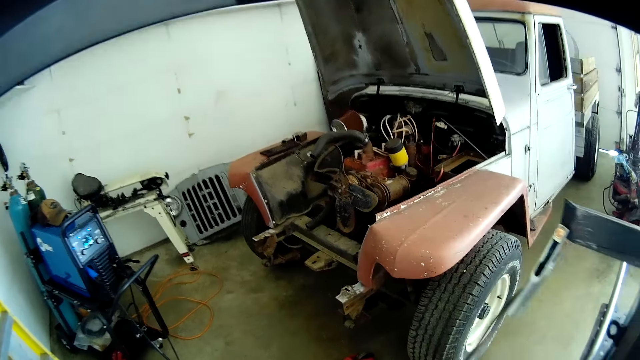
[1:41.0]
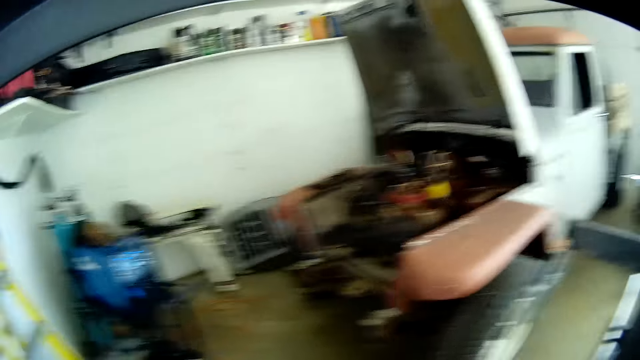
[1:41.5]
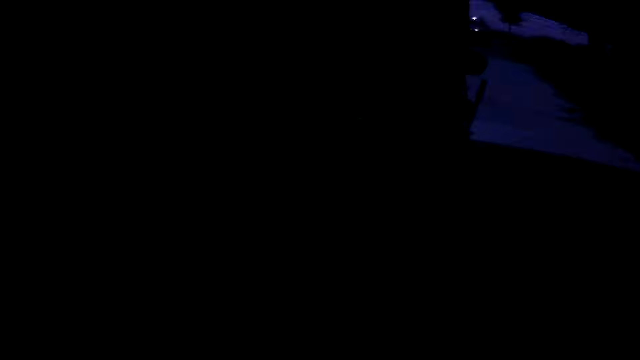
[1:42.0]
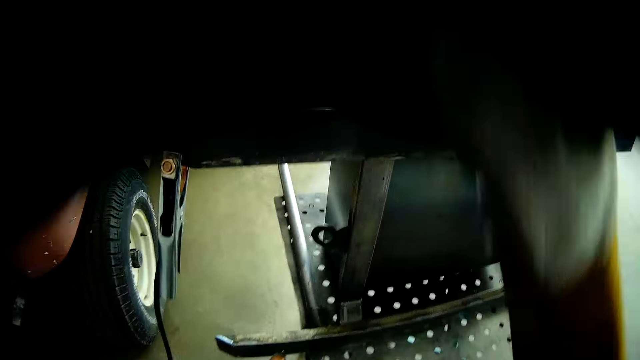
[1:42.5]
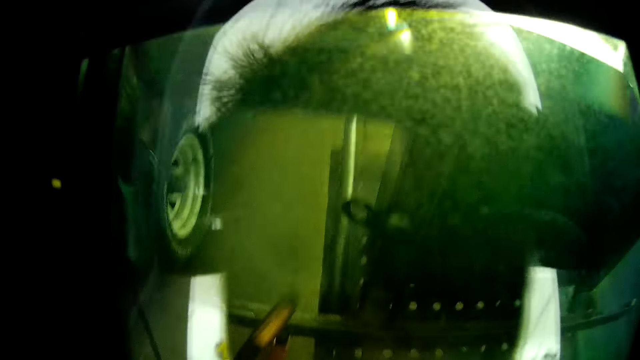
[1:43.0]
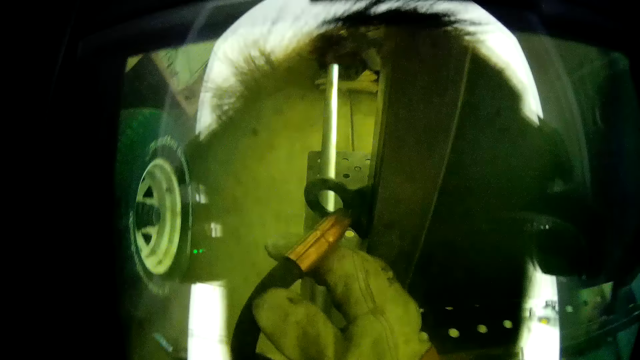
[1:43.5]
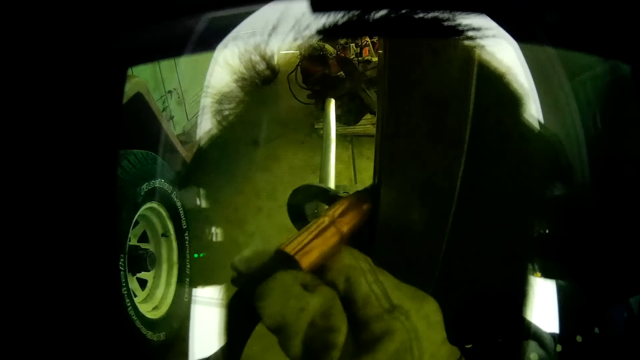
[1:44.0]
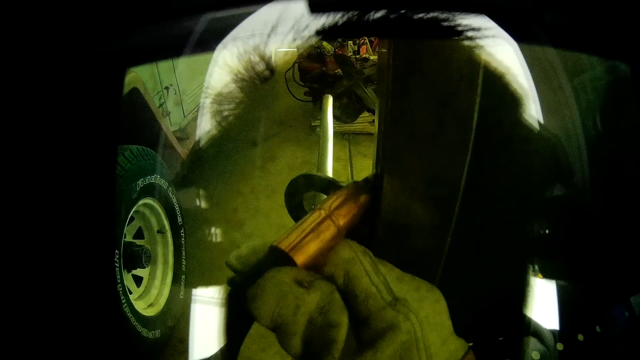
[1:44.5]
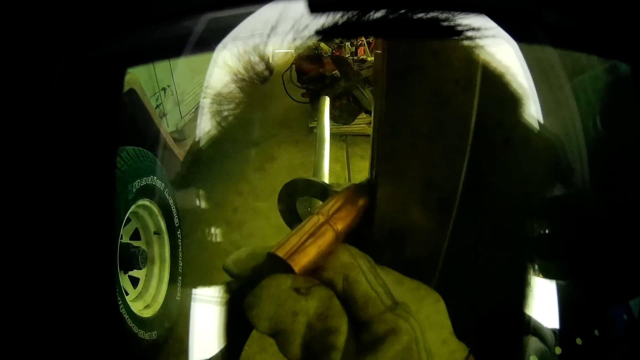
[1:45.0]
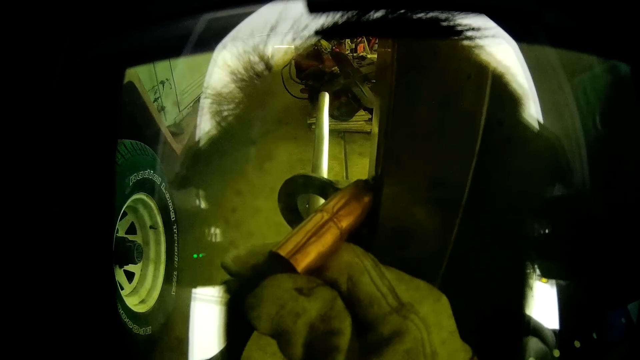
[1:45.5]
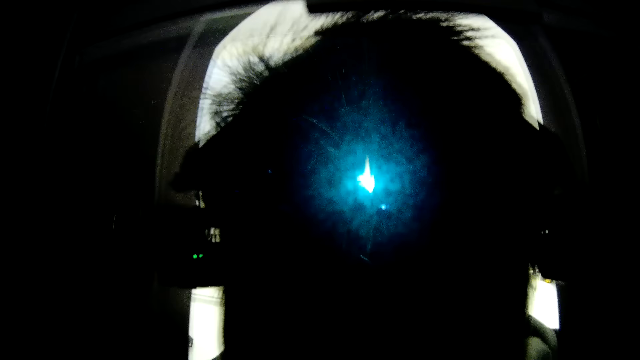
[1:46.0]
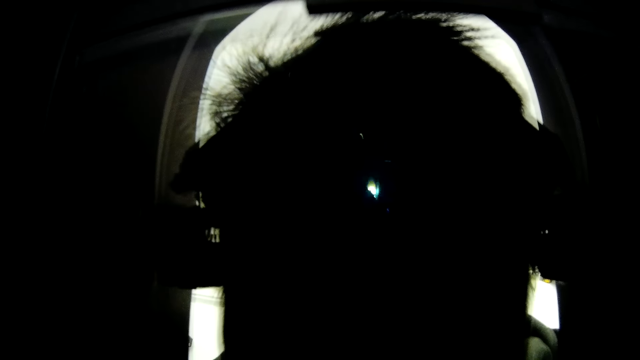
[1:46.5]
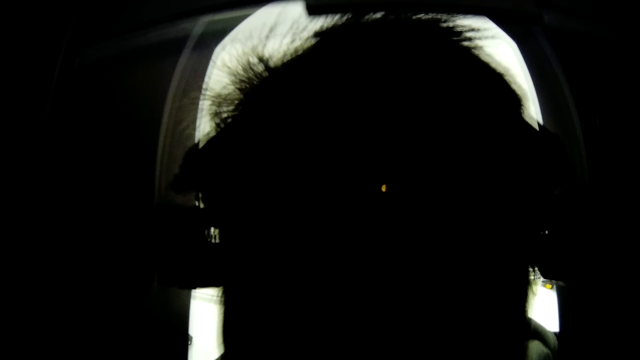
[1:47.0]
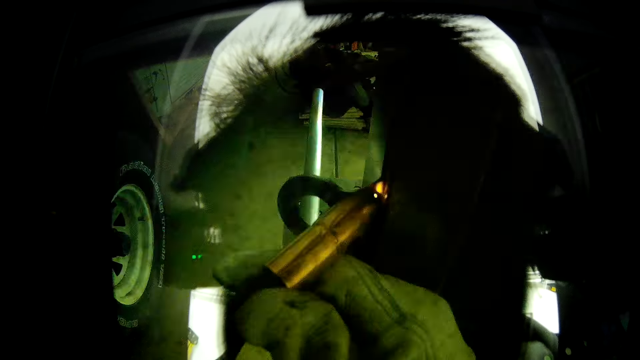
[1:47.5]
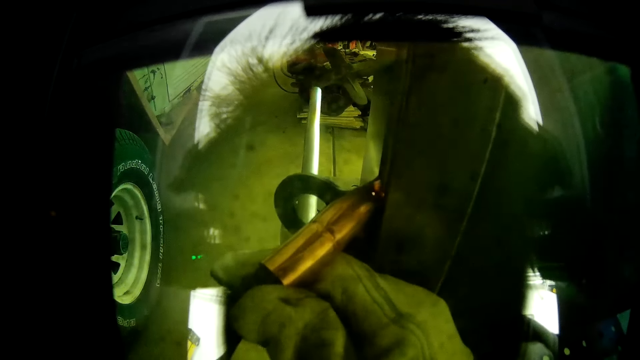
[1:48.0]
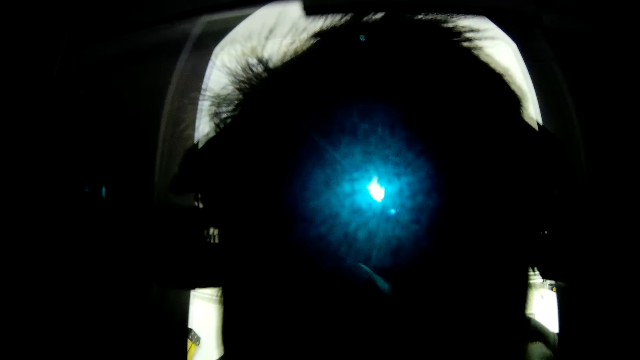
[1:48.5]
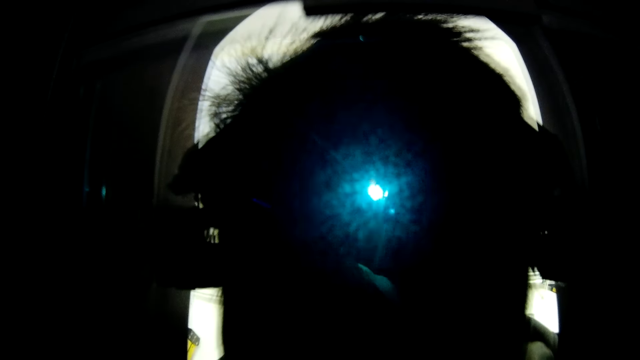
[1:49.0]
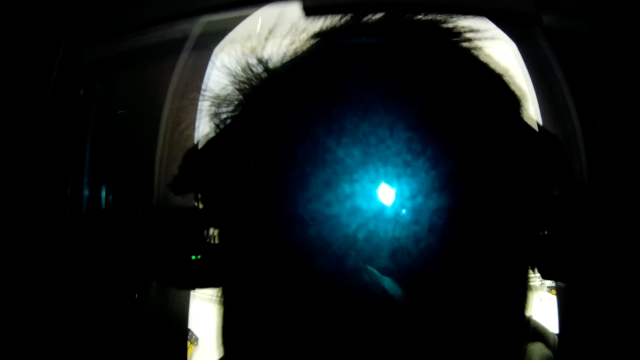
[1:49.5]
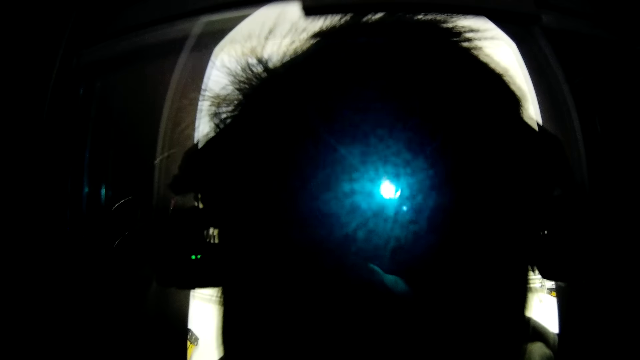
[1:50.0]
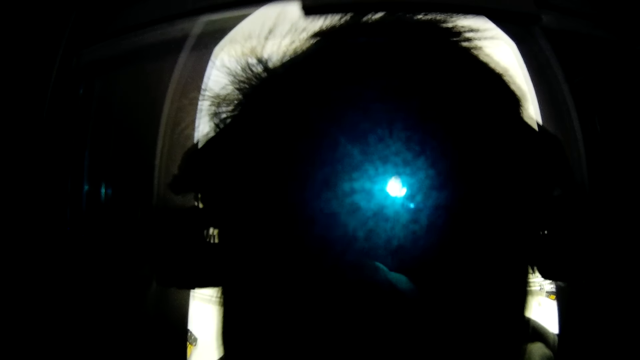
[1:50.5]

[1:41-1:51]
The camera wearer covers his face with the welding glass with his right hand. He sets the welding torch on the griller with his hands. He welds the griller with the welding torch in his hands.

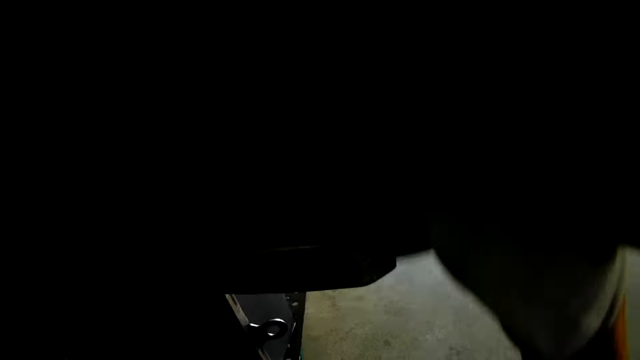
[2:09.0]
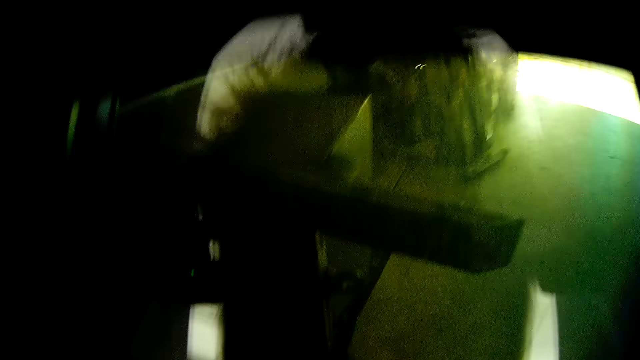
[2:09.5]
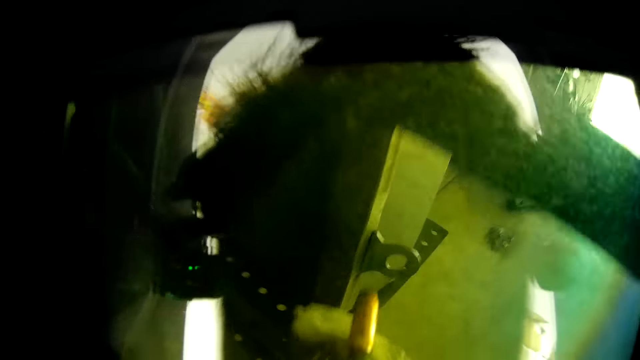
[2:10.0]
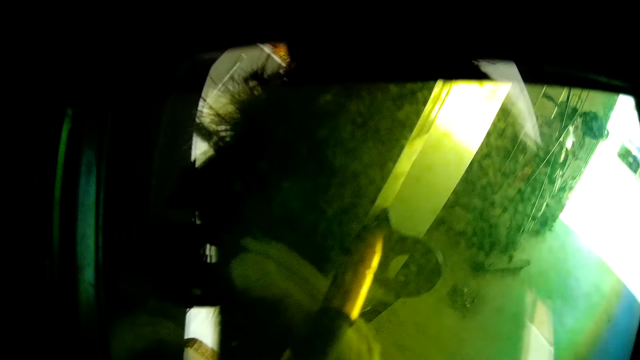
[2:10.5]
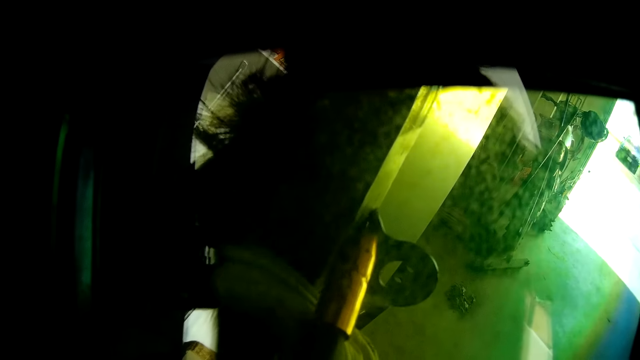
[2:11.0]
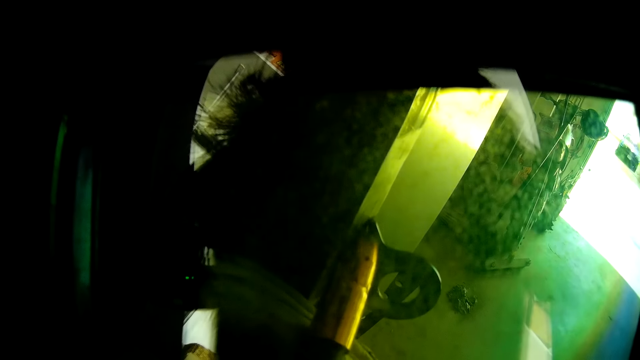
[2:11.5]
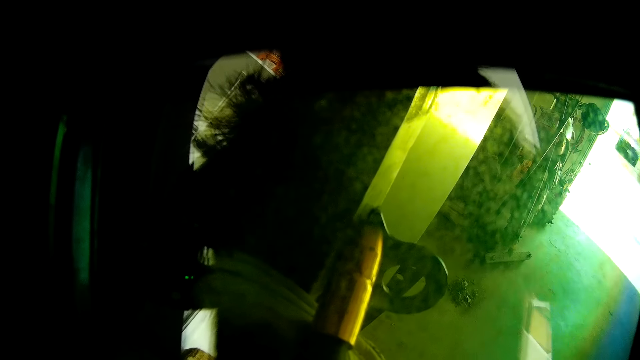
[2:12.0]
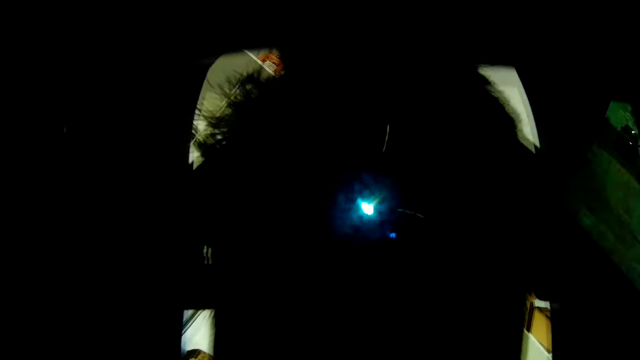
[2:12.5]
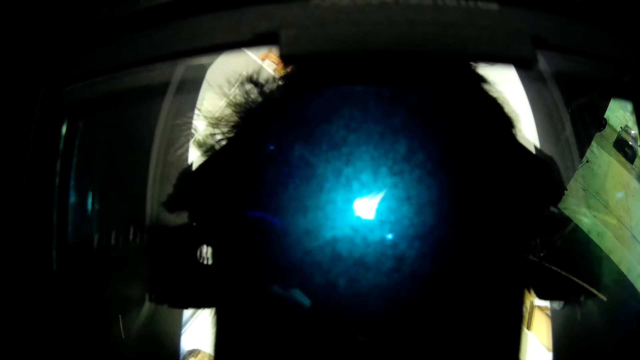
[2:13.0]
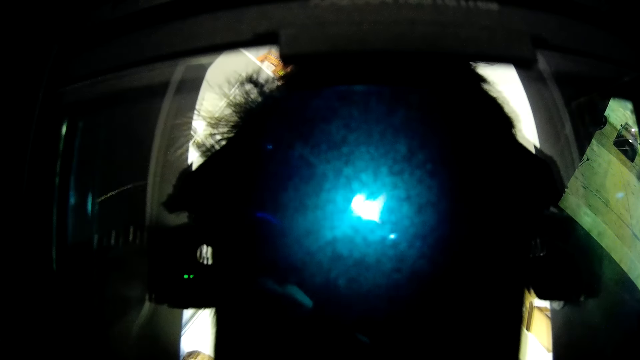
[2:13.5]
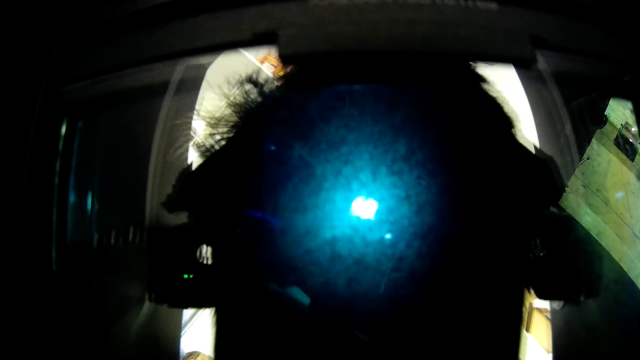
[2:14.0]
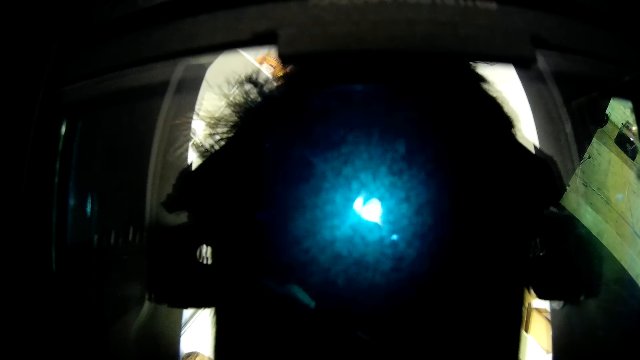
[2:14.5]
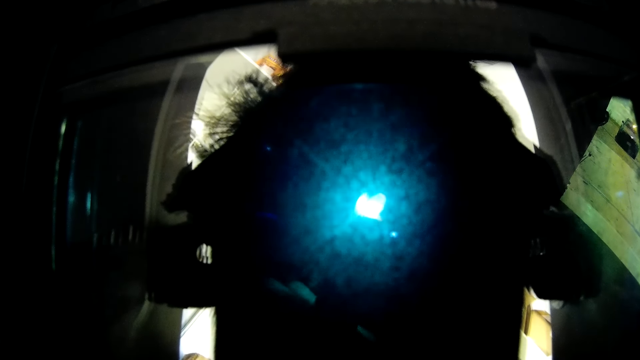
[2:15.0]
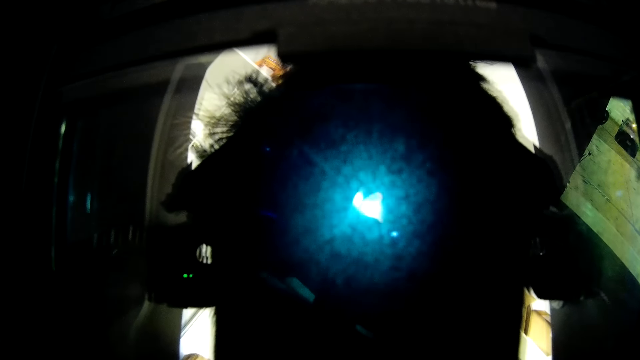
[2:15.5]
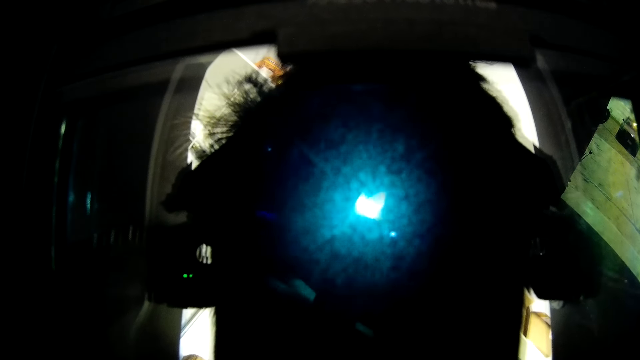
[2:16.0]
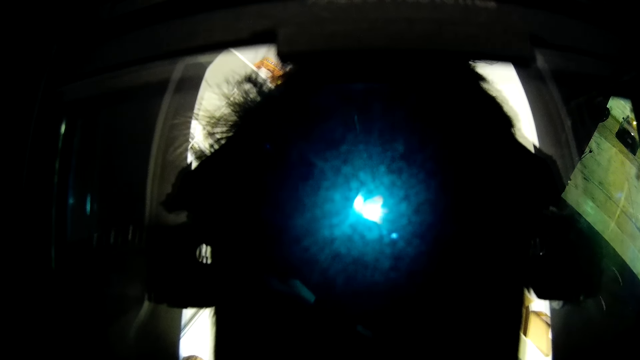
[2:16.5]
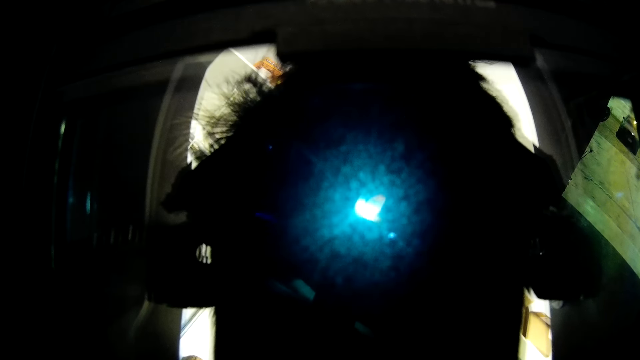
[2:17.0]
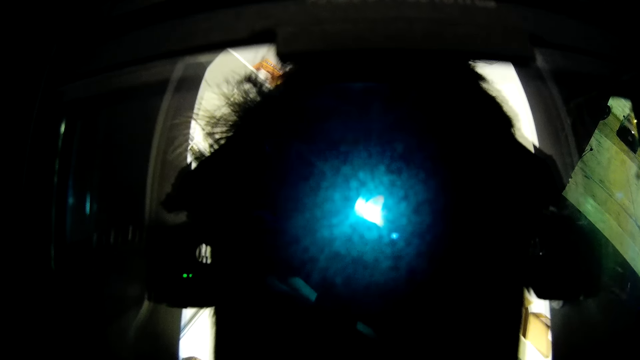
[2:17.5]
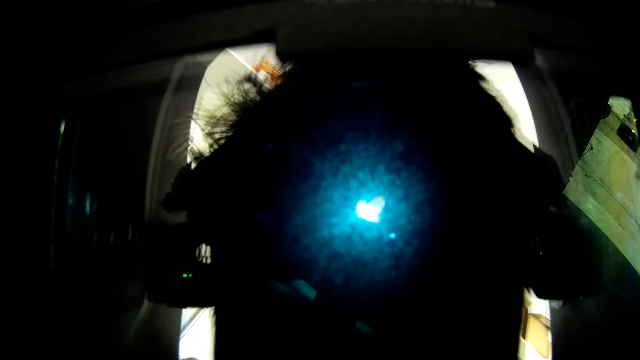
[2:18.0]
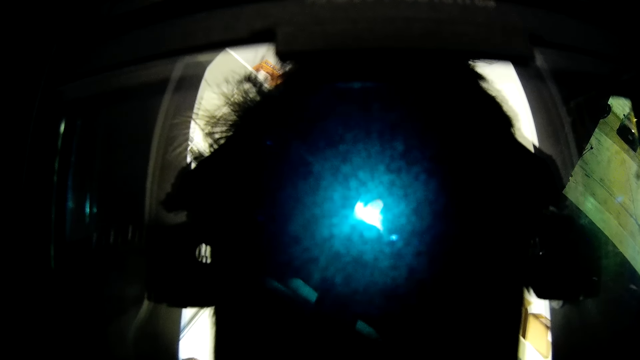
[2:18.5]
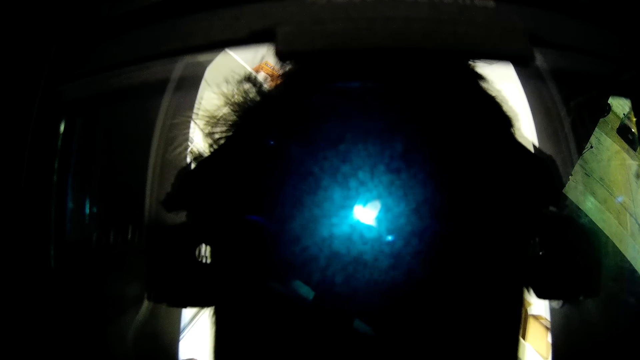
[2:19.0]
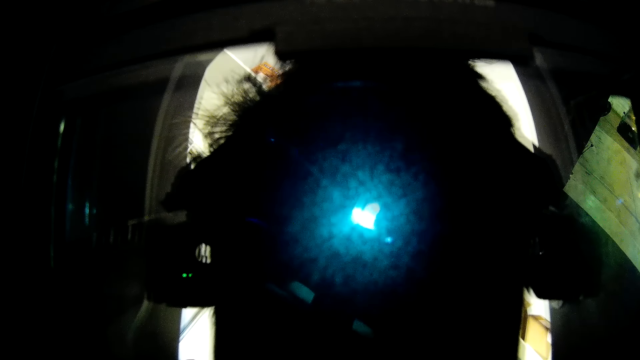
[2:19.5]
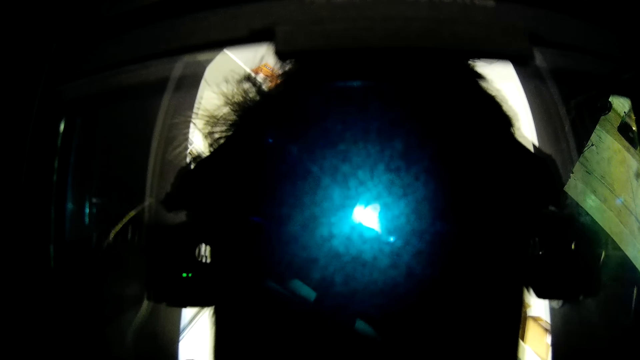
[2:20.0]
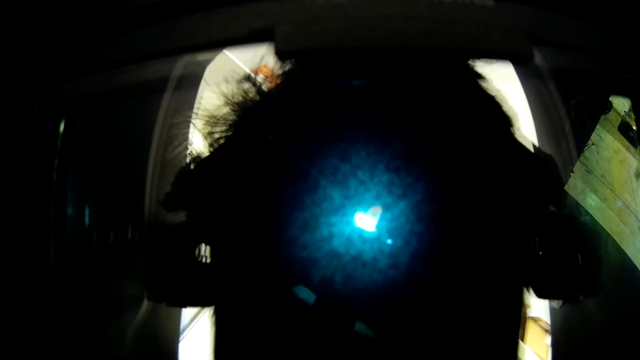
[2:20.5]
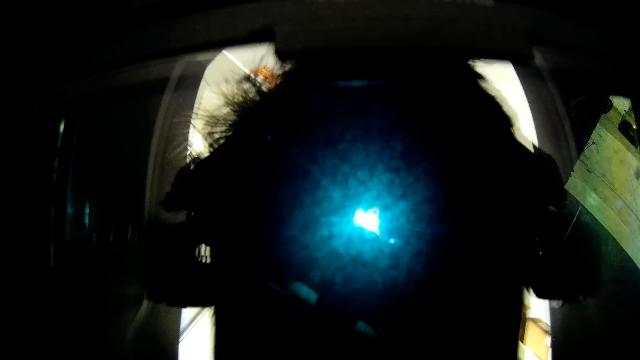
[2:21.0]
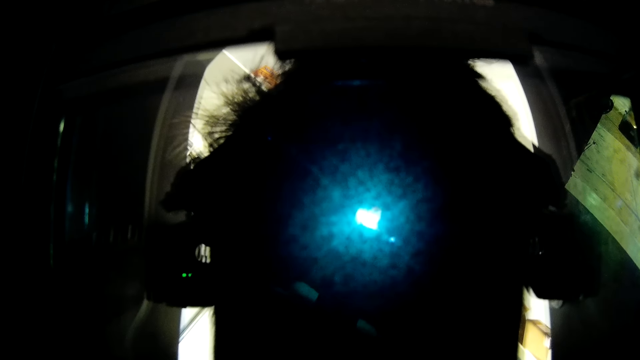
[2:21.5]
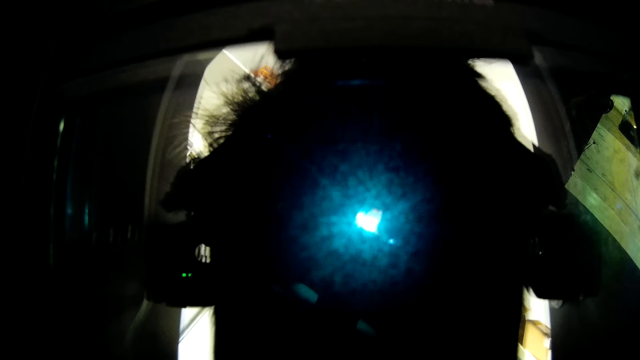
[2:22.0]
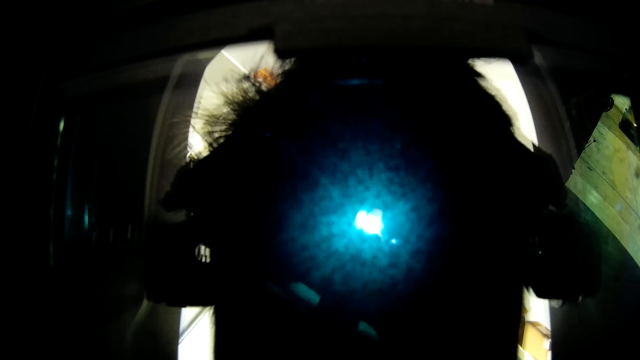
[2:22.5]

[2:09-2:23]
The camera wearer covers his face with the welding glass with his right hand. He sets the welding torch on the griller with his hands. He welds the griller with the welding torch in his hands.
